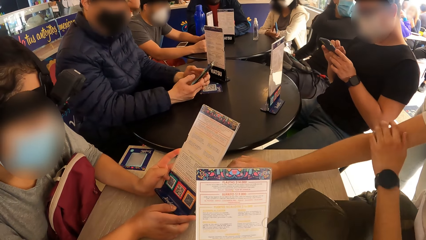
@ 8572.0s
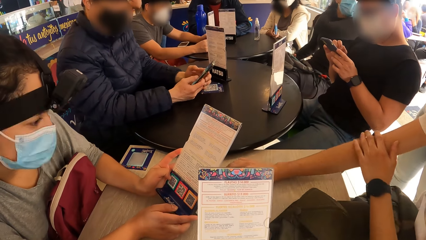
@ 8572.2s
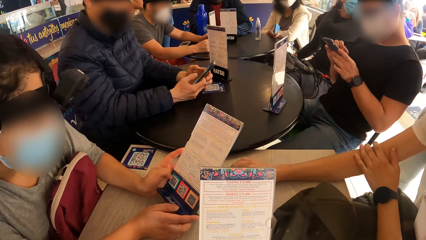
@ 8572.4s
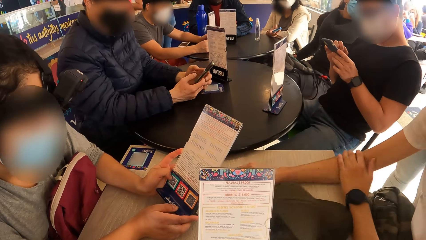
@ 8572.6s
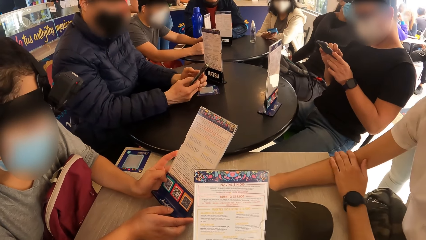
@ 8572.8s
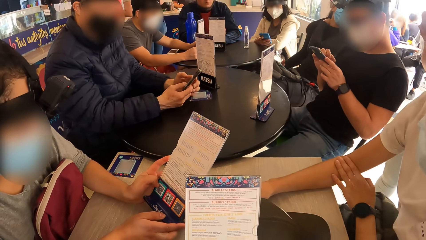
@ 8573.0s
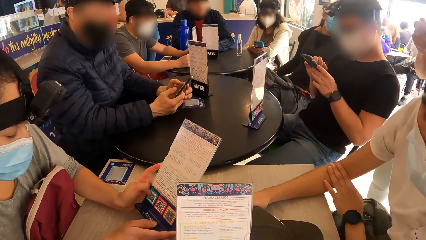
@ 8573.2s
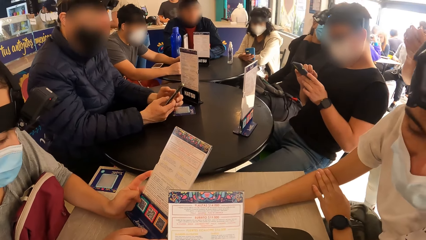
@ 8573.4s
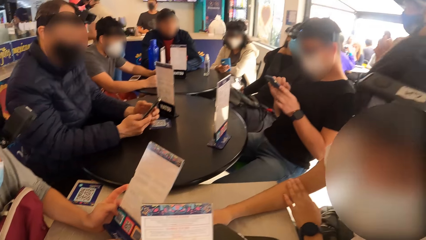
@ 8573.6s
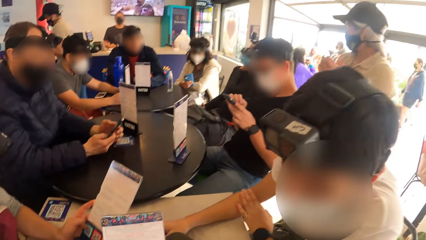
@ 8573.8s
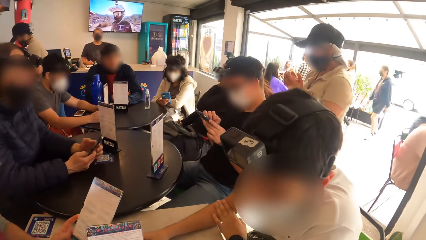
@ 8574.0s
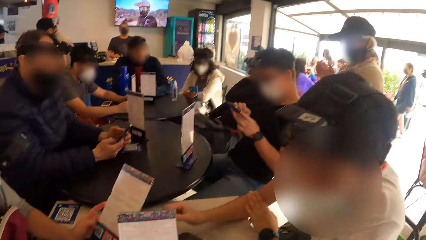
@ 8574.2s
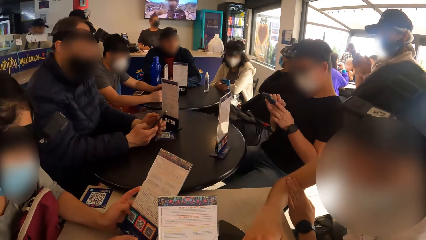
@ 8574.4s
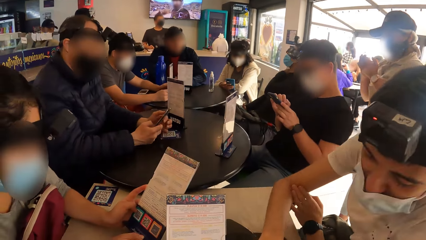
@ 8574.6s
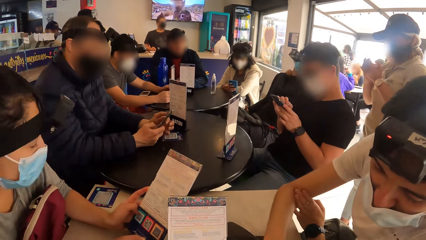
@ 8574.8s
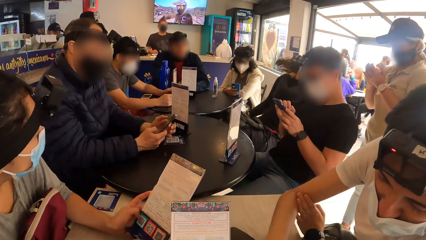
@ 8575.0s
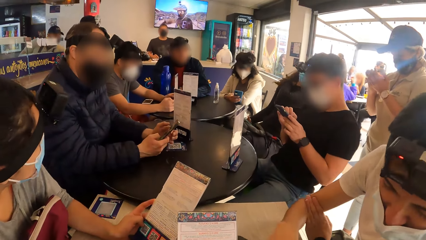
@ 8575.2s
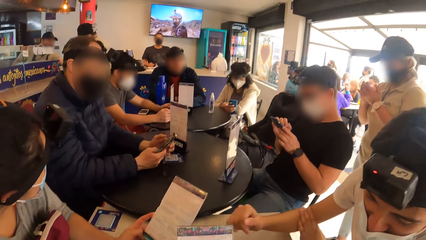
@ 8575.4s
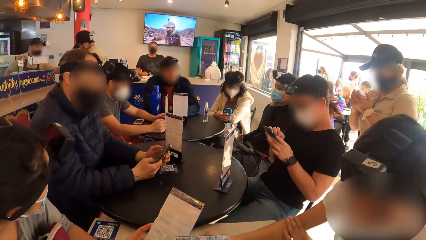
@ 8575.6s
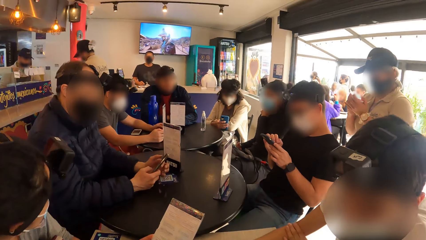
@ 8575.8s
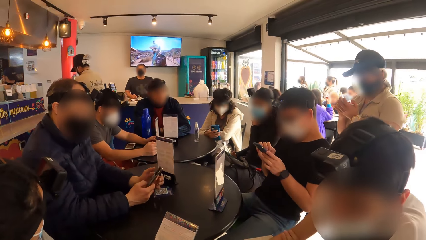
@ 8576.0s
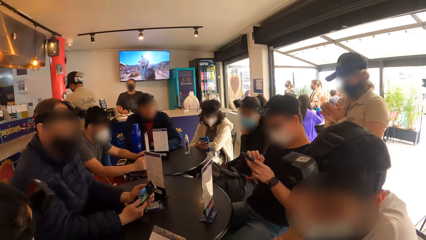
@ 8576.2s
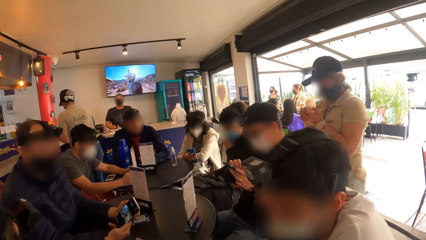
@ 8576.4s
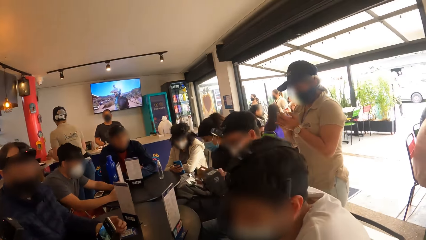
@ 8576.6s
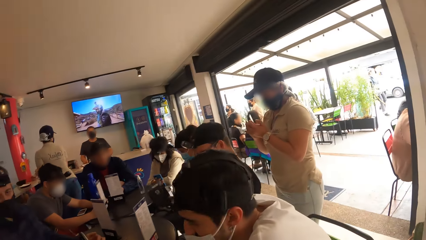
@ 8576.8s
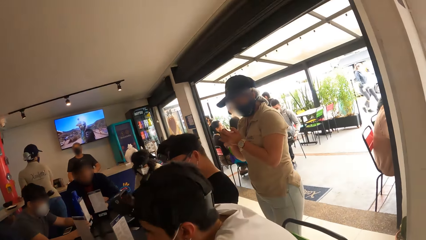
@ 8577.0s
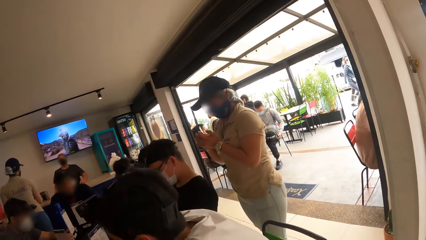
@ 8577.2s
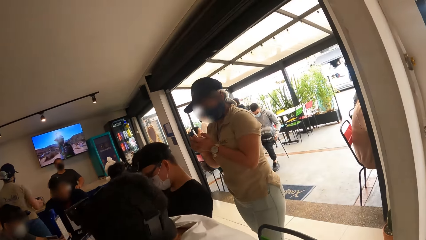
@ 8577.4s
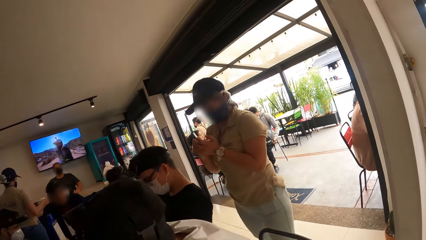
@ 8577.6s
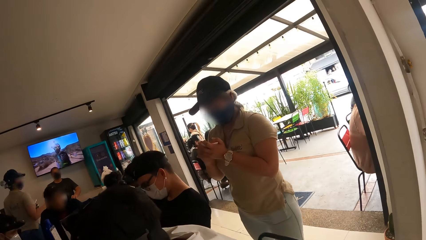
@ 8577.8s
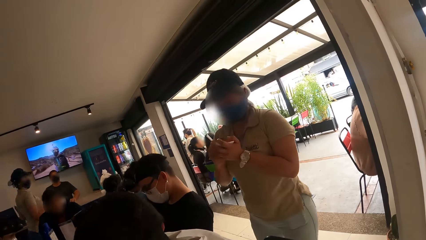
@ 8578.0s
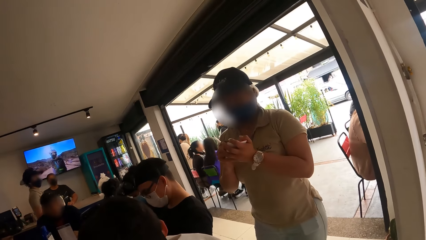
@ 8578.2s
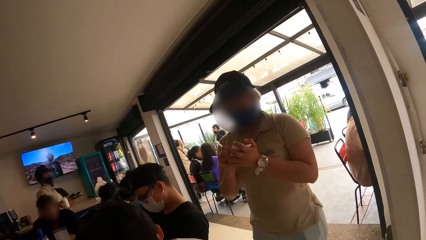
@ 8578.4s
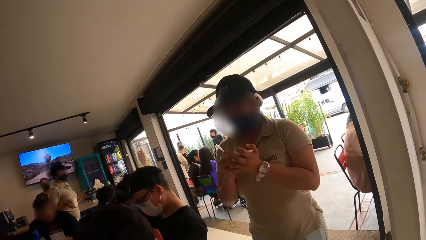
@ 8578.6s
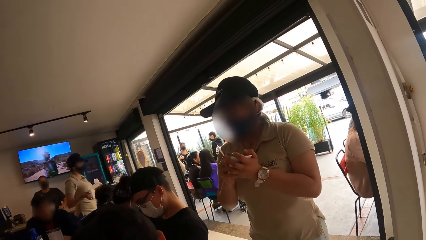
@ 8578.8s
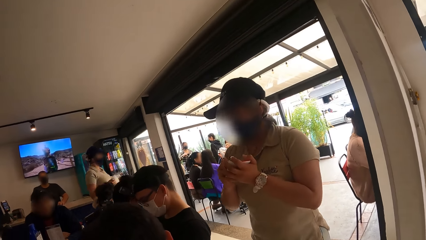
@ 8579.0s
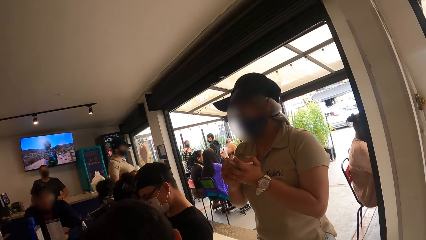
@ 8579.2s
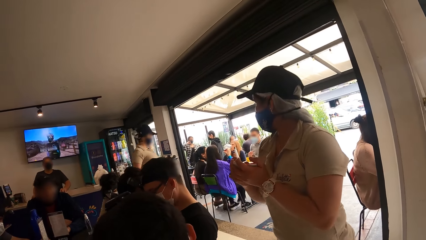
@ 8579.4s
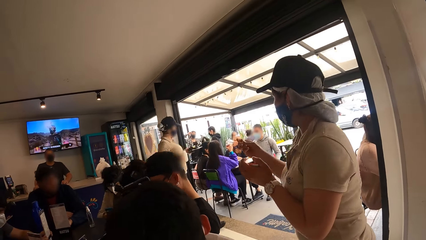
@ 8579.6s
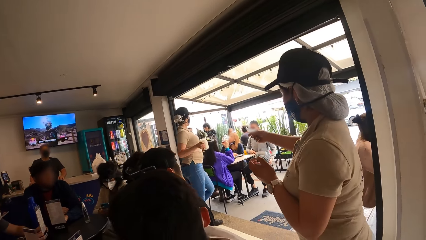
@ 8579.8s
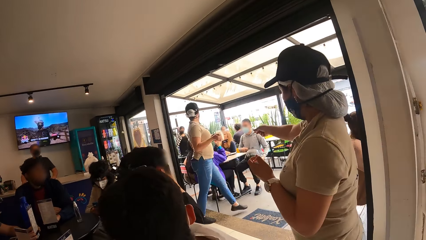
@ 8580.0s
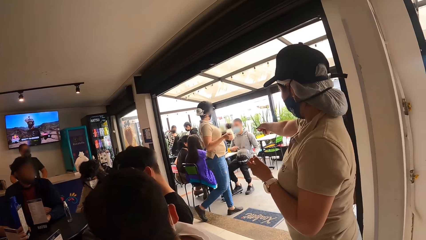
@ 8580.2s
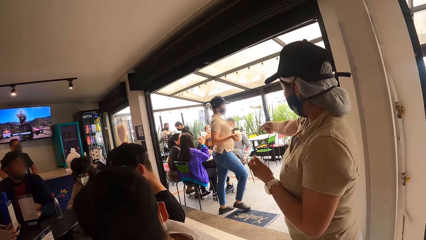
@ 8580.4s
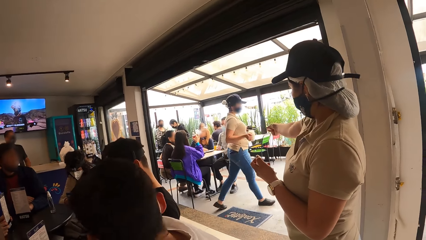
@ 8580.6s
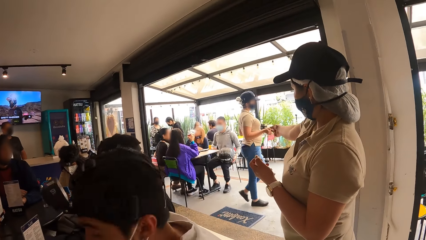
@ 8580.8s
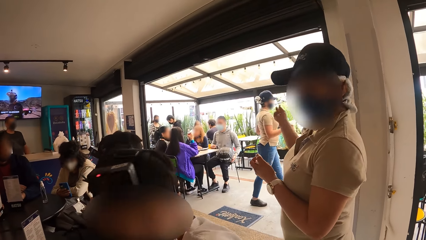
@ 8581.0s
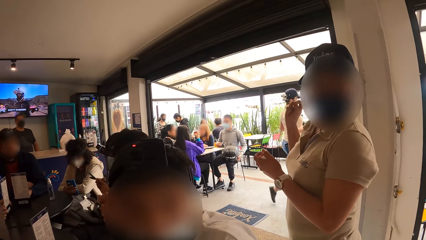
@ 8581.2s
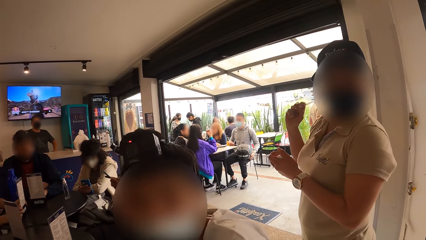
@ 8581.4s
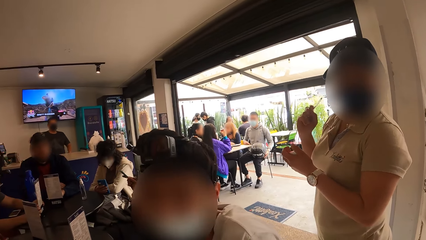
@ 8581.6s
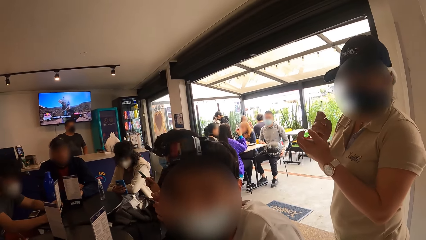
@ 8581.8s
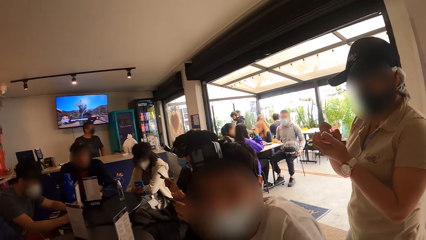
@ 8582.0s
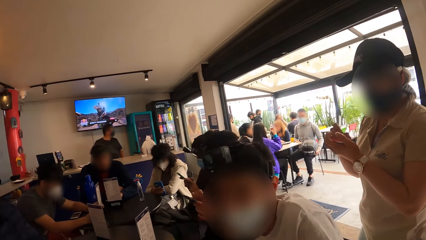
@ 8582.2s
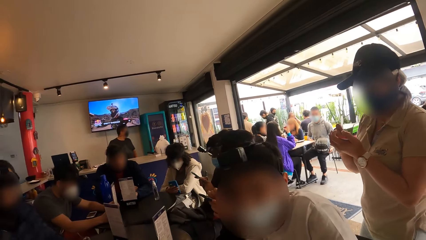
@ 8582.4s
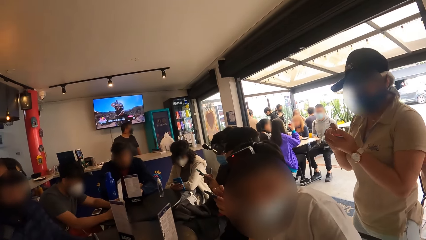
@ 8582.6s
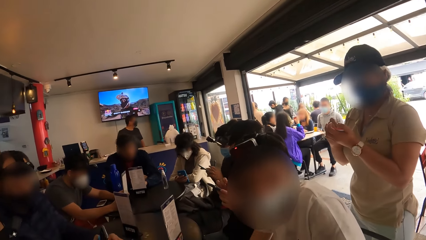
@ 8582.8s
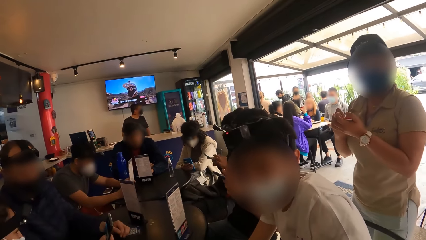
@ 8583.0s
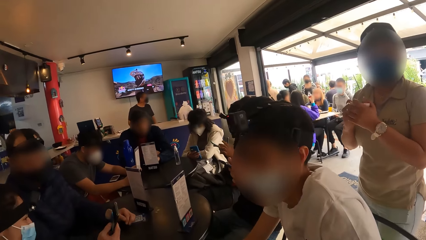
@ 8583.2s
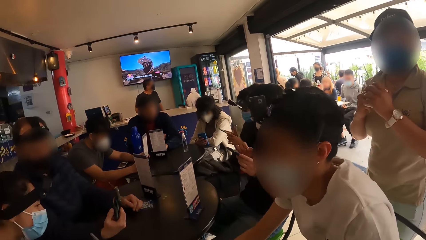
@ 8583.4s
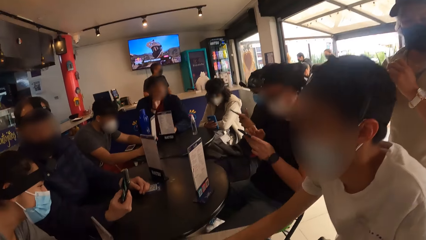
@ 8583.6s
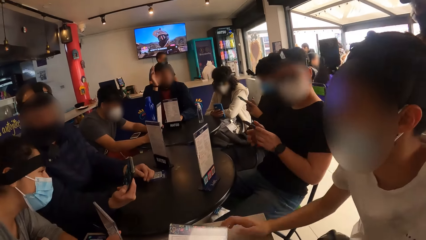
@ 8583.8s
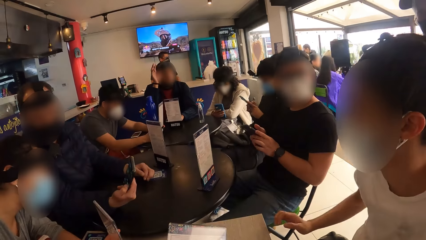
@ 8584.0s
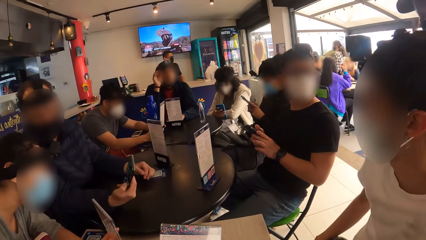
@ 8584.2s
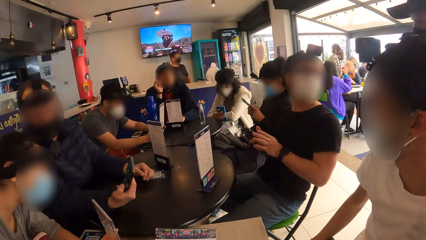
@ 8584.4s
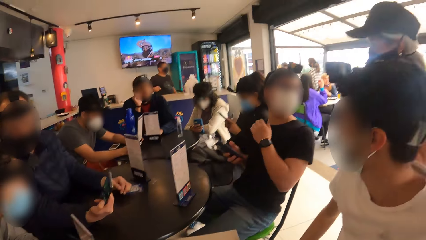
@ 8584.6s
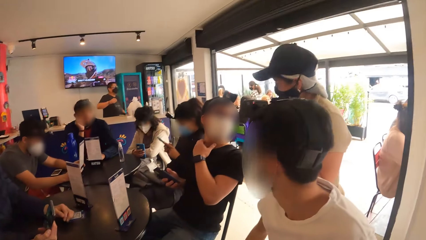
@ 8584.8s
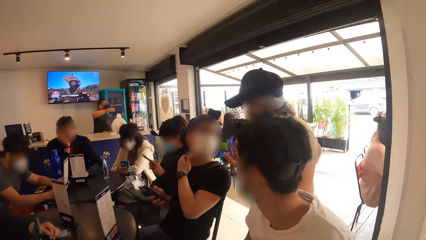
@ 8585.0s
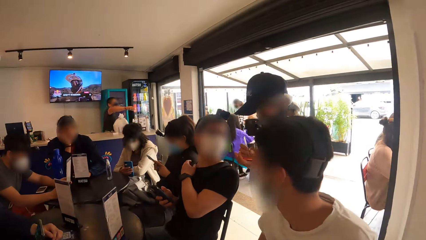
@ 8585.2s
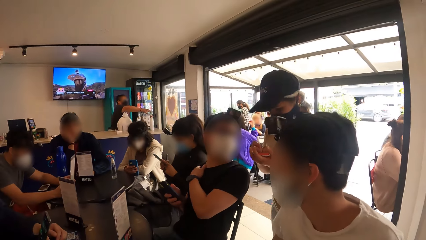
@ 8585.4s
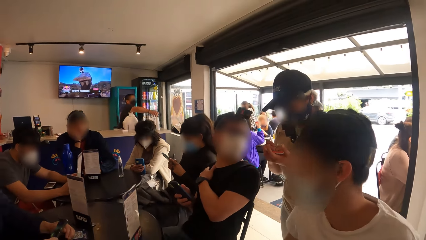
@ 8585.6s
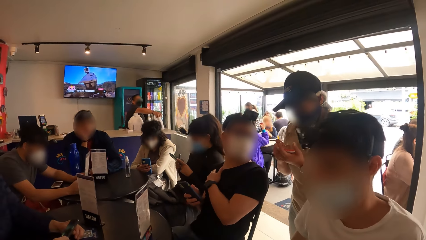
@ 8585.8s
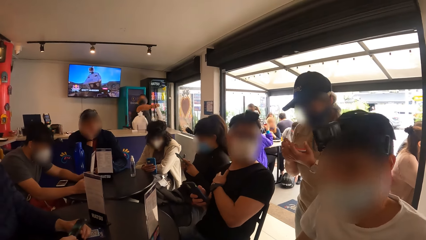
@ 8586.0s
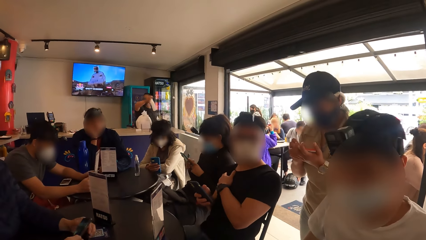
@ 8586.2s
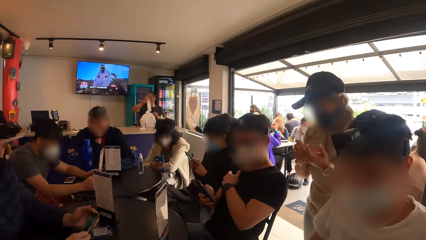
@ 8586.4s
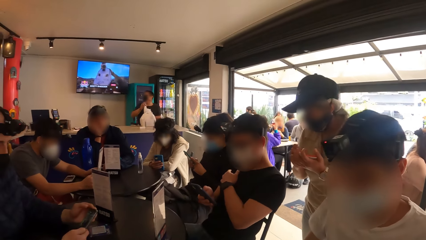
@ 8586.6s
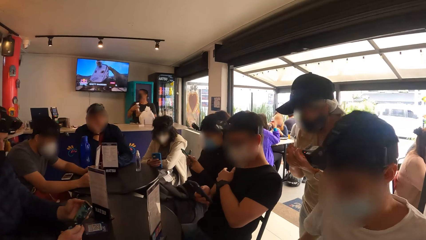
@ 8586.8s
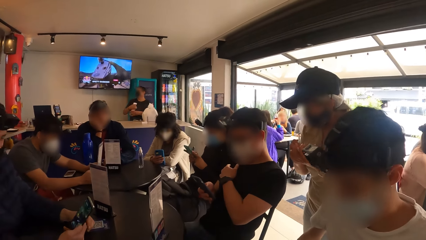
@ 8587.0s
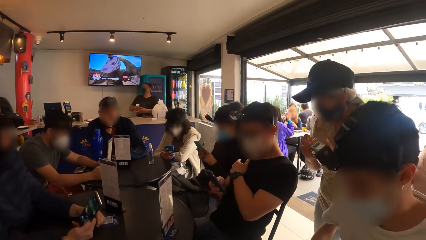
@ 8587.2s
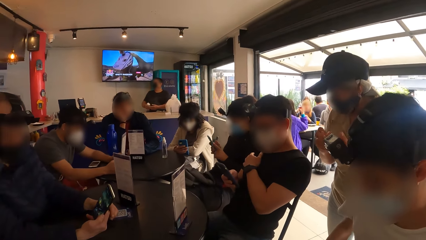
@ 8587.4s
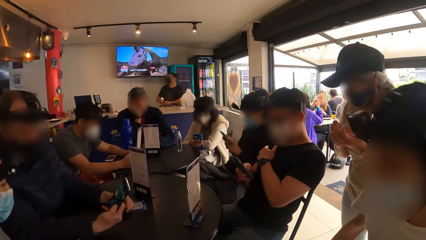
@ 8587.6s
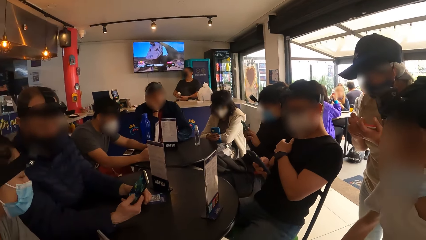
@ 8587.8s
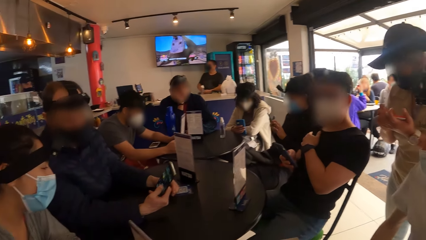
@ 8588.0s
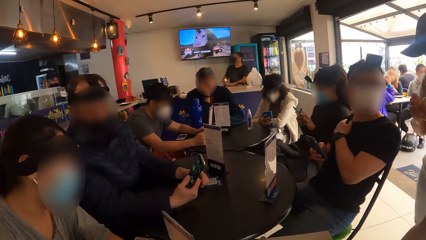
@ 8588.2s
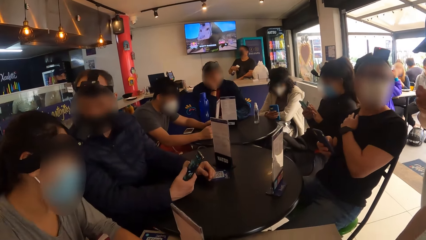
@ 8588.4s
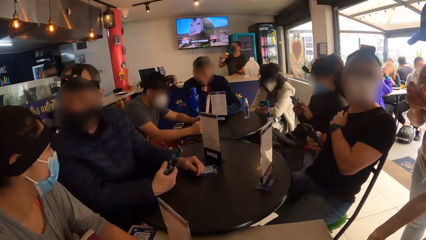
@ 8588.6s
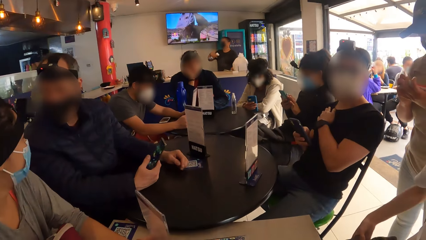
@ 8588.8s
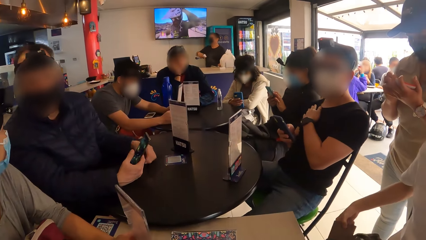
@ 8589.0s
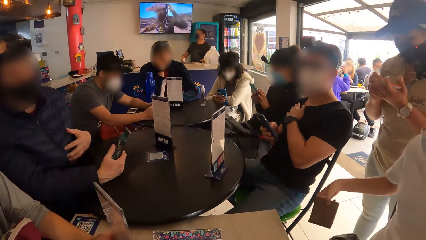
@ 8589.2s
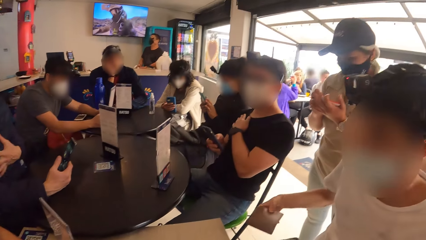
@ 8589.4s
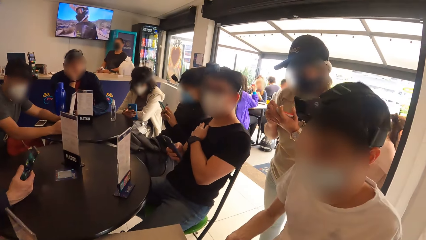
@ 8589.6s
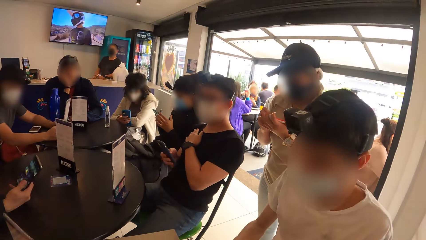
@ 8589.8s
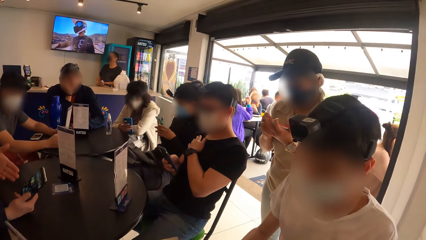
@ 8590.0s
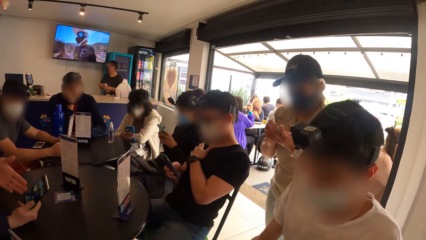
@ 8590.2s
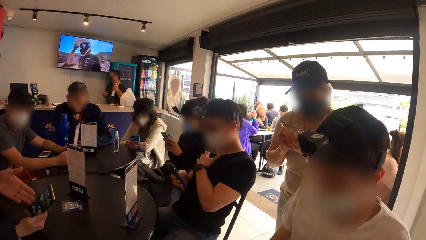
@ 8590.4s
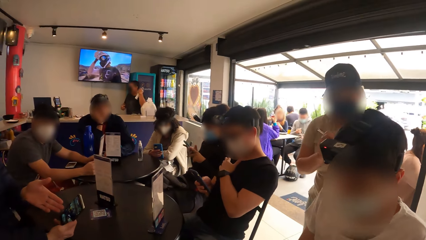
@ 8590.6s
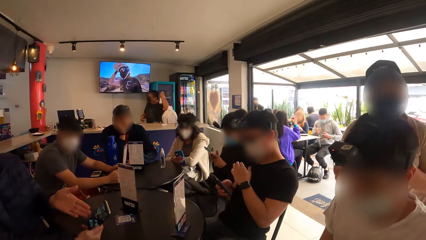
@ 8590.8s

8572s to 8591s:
The camera wearer reads a menu. They interact with a man at the table. A waiter writes on a jotter in her left hand with a pen in her right hand. The man interacts with a person. The camera wearer looks around a room. The waiter points her right hand at another waiter in the restaurant. The camera wearer interacts with the first waiter. The first waiter writes on the jotter in her left hand with the pen in her right hand. The camera wearer looks around the room. Another man operates a phone. The first man removes a wallet in his pocket with his right hand.
